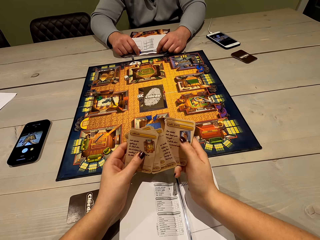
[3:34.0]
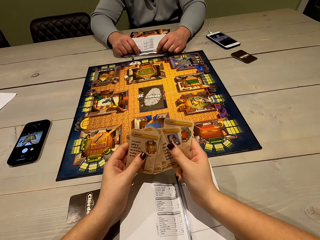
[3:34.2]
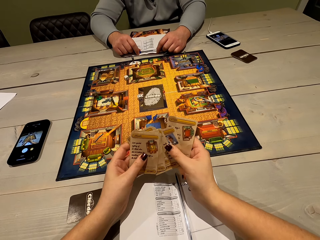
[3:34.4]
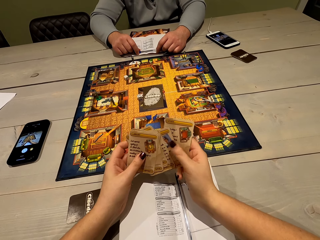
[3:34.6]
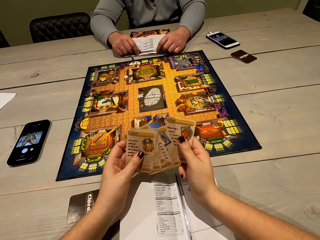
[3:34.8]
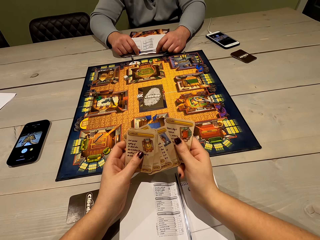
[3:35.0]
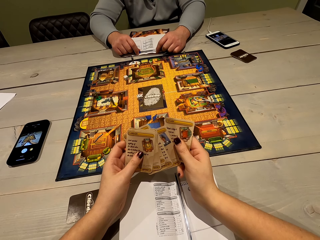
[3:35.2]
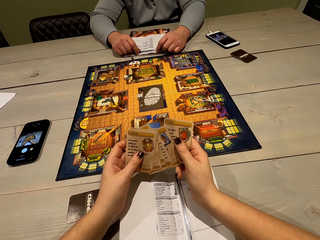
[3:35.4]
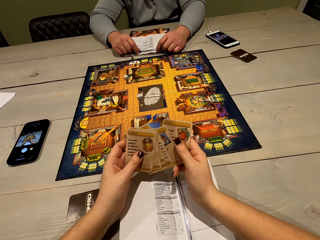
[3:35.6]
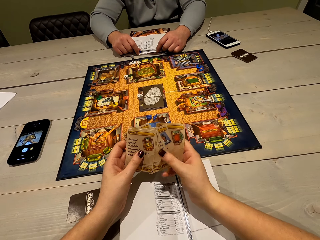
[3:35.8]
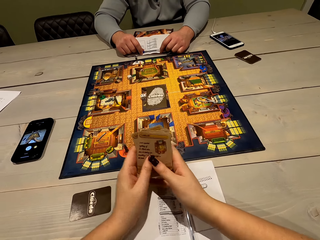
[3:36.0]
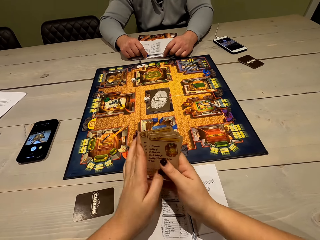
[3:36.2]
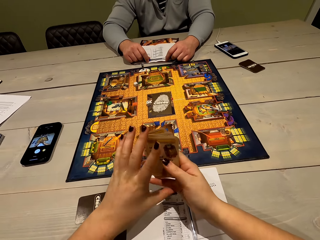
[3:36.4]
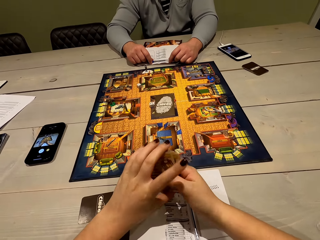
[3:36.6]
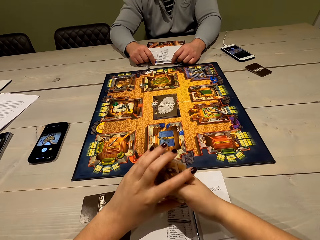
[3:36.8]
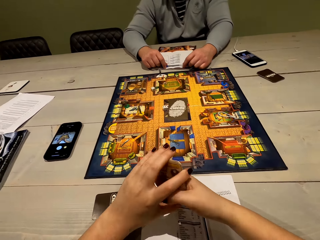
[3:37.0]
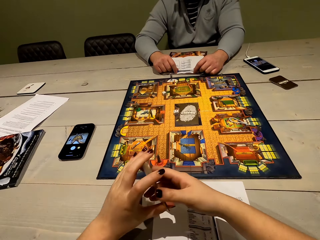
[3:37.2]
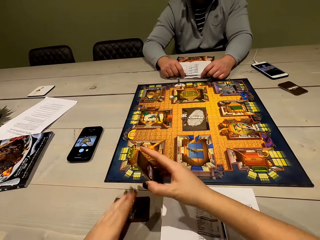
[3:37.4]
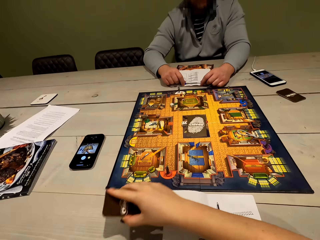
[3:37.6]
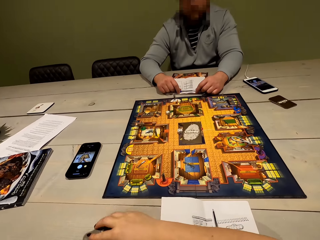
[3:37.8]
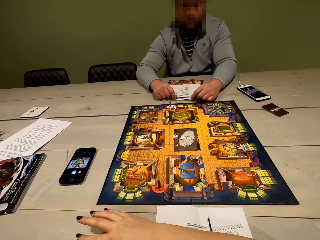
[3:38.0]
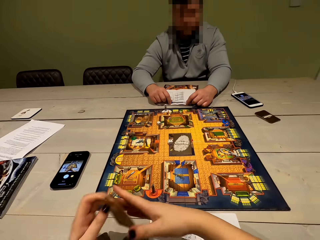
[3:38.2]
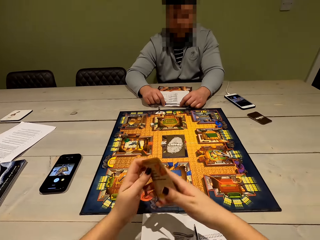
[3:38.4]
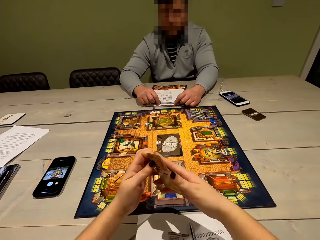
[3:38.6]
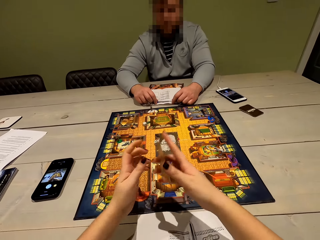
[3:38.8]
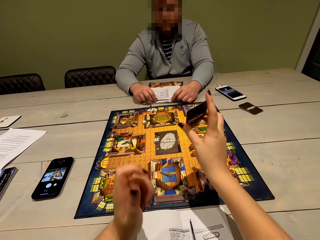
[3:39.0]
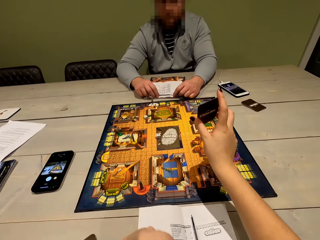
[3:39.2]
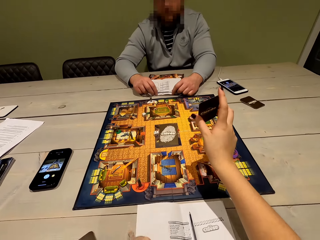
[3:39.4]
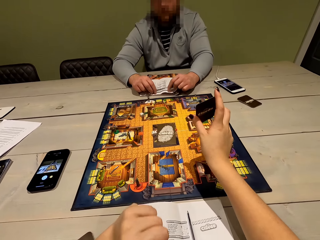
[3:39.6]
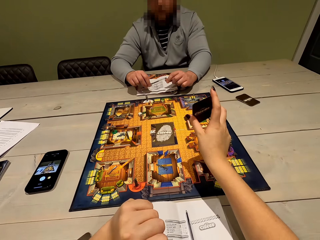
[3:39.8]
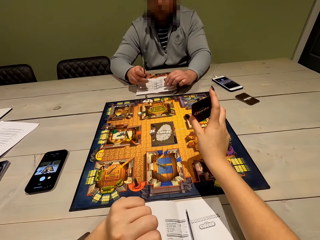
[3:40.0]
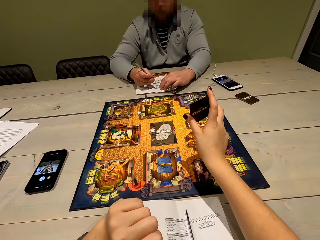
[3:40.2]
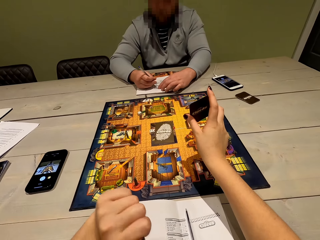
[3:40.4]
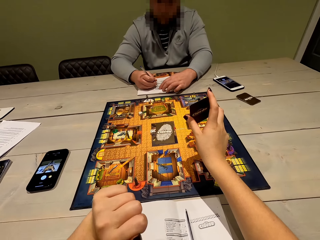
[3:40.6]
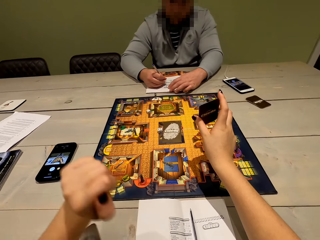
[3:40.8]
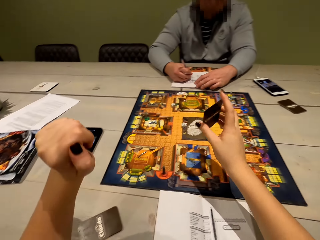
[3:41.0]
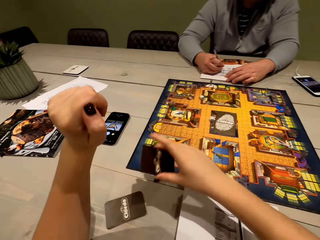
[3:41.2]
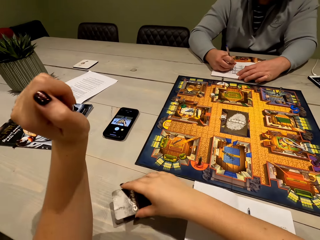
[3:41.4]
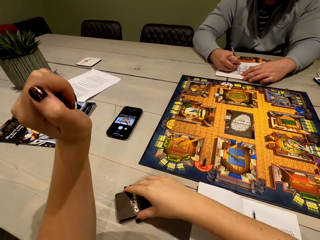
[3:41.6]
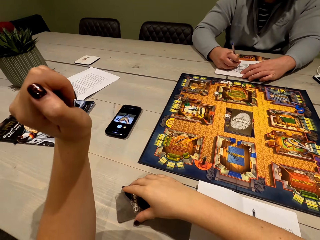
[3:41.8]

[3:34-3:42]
The camera wearer lifts the playing card, places the playing card on the table, and lifts the playing card. They show the playing card to a man. The man writes on the paper.

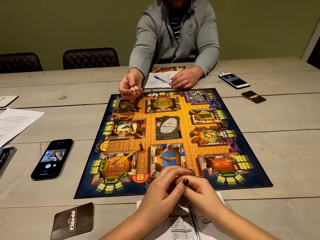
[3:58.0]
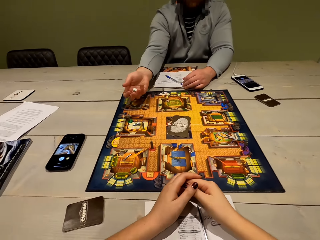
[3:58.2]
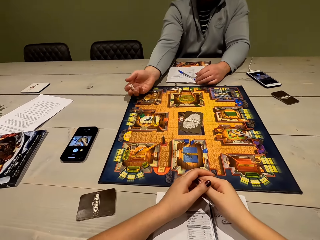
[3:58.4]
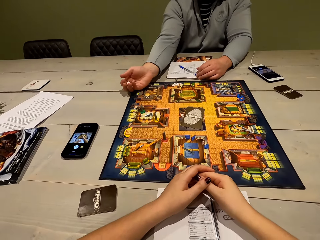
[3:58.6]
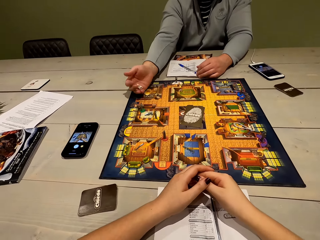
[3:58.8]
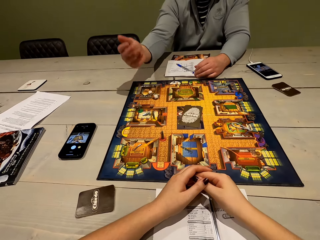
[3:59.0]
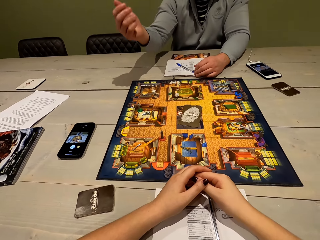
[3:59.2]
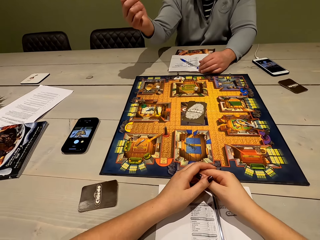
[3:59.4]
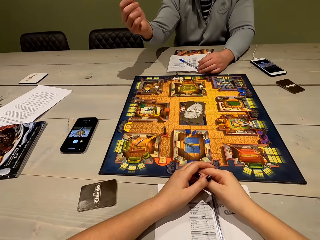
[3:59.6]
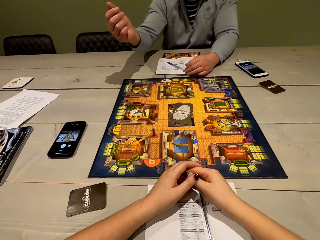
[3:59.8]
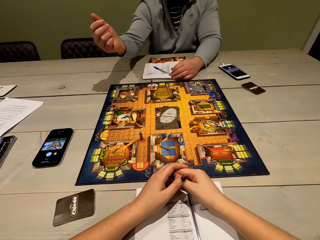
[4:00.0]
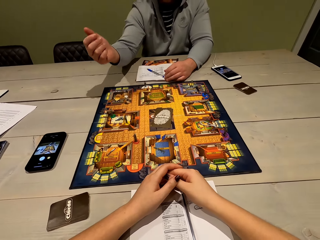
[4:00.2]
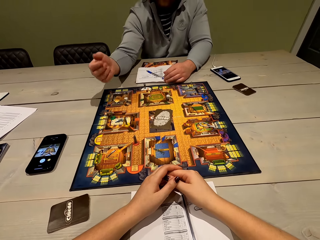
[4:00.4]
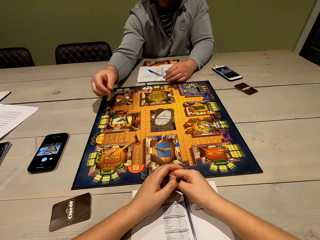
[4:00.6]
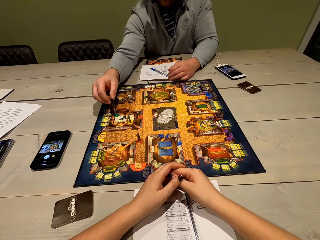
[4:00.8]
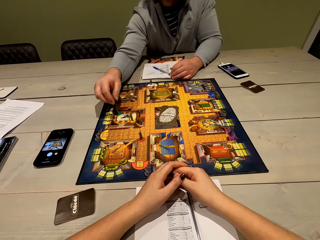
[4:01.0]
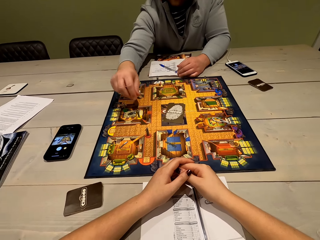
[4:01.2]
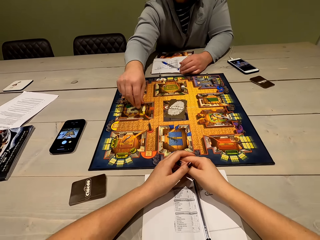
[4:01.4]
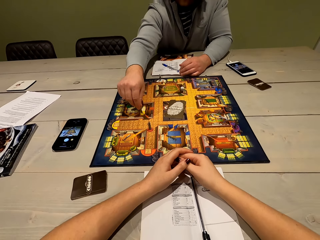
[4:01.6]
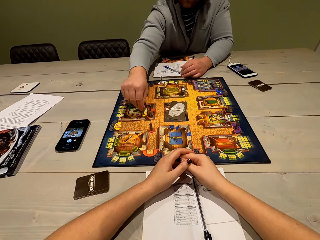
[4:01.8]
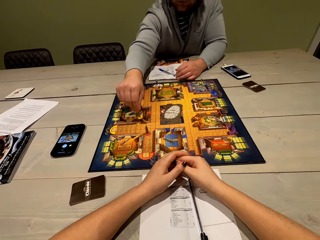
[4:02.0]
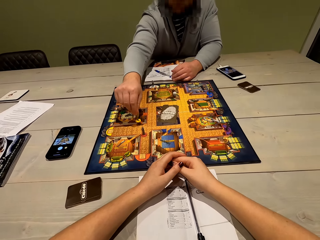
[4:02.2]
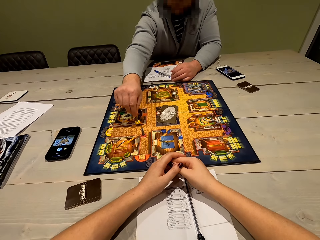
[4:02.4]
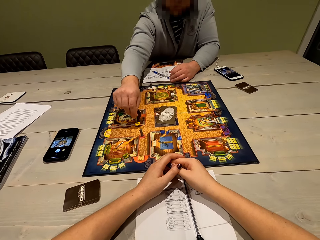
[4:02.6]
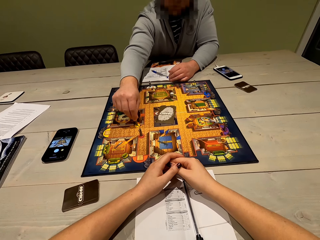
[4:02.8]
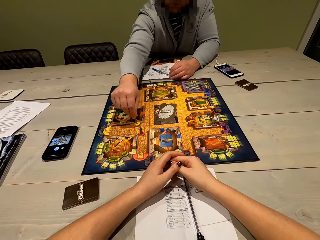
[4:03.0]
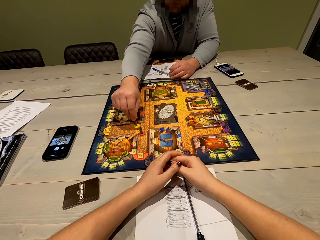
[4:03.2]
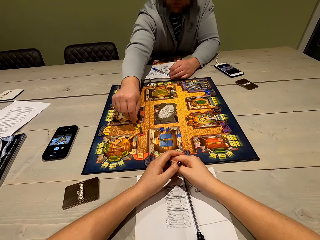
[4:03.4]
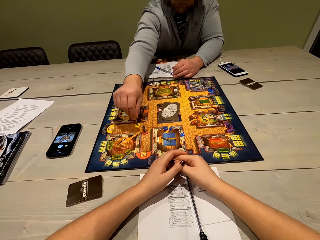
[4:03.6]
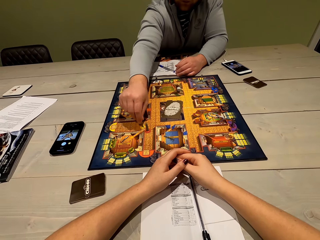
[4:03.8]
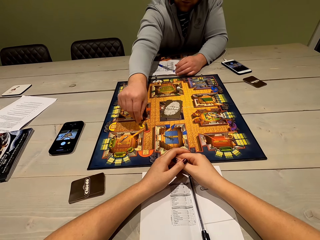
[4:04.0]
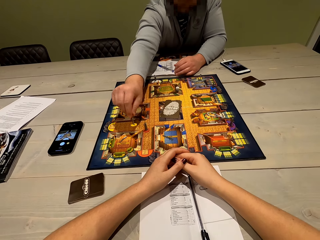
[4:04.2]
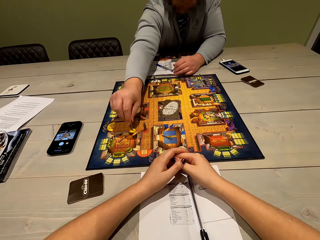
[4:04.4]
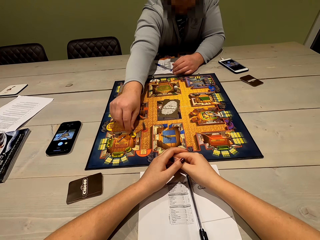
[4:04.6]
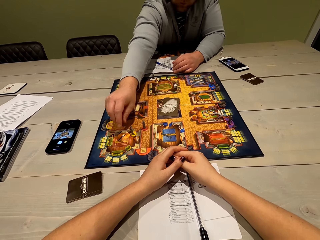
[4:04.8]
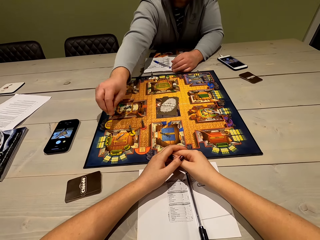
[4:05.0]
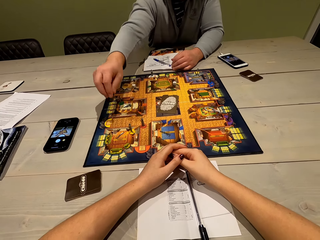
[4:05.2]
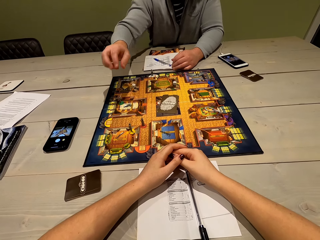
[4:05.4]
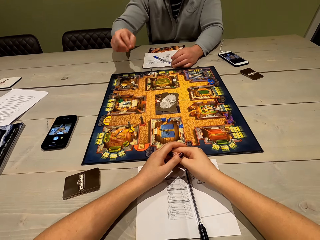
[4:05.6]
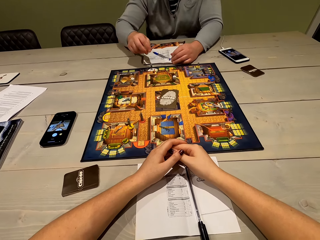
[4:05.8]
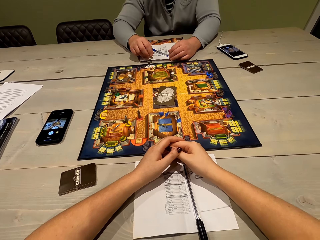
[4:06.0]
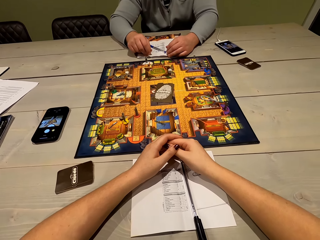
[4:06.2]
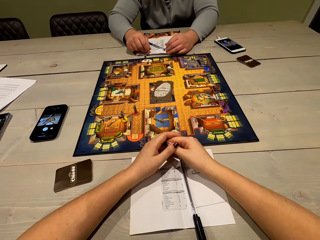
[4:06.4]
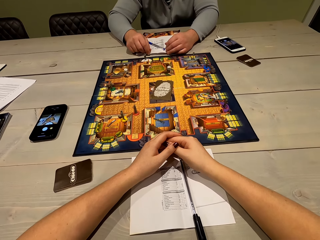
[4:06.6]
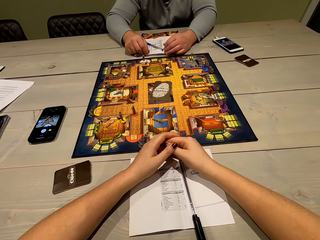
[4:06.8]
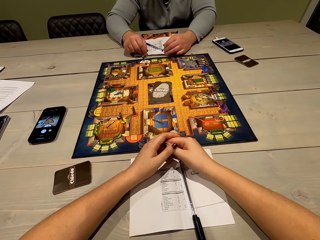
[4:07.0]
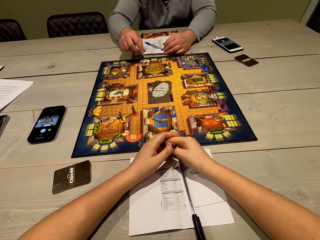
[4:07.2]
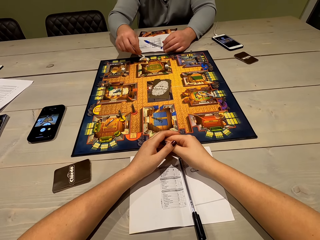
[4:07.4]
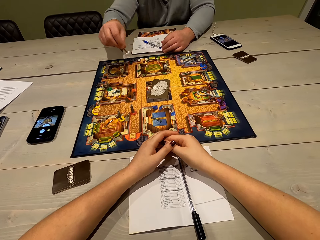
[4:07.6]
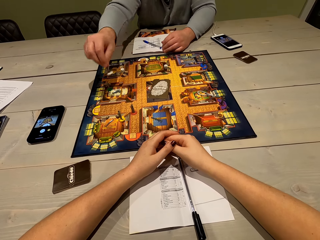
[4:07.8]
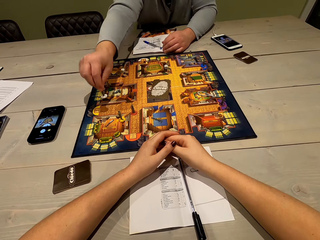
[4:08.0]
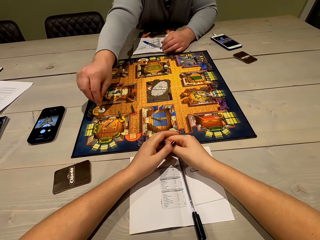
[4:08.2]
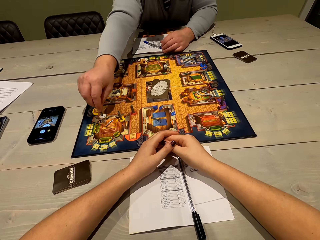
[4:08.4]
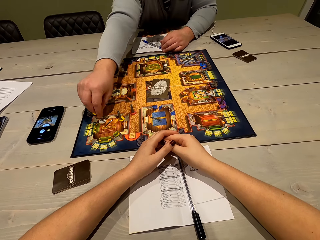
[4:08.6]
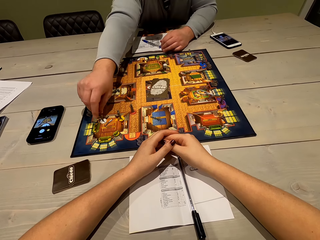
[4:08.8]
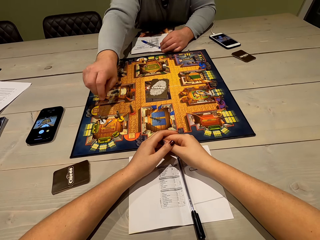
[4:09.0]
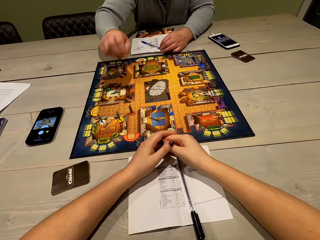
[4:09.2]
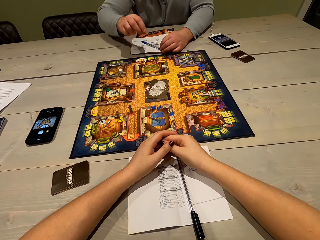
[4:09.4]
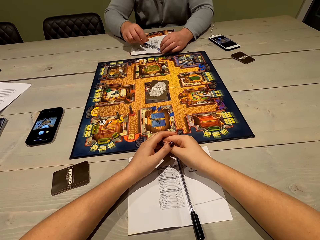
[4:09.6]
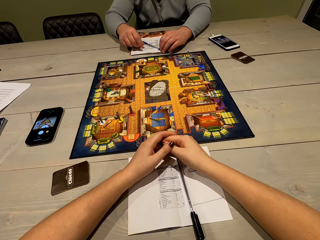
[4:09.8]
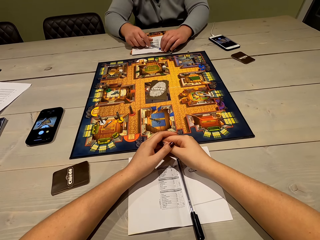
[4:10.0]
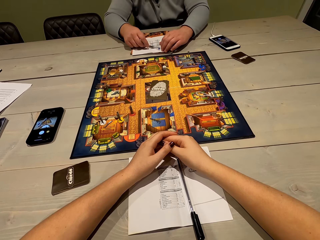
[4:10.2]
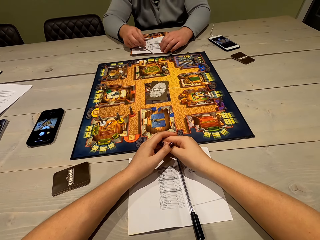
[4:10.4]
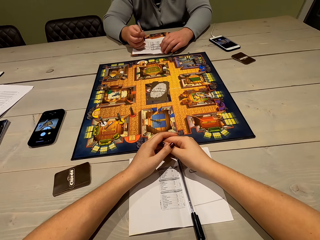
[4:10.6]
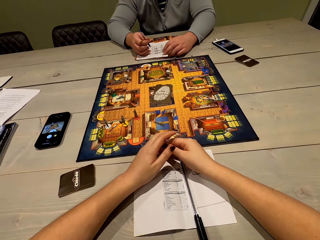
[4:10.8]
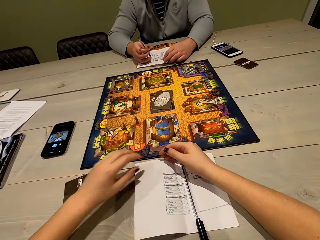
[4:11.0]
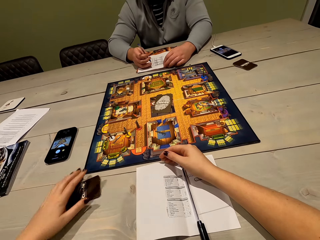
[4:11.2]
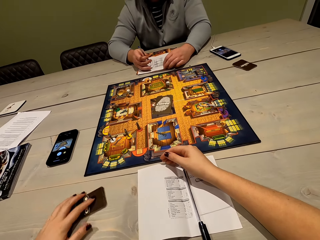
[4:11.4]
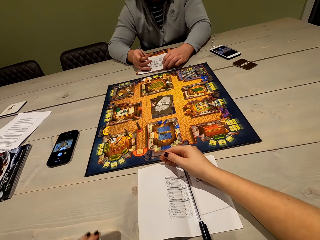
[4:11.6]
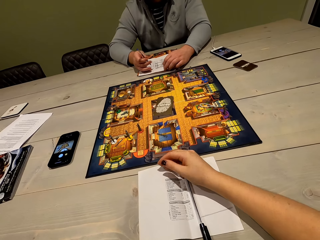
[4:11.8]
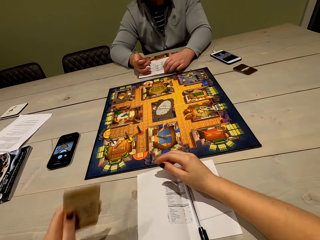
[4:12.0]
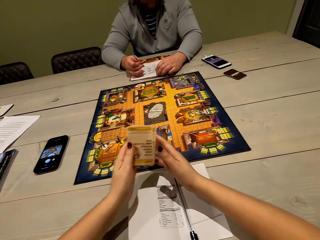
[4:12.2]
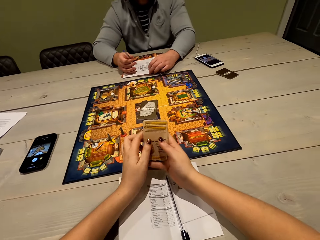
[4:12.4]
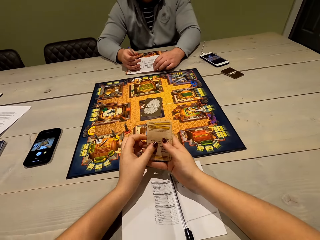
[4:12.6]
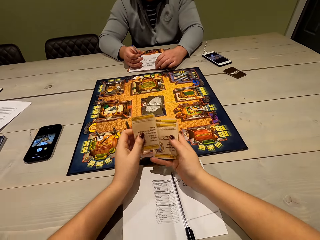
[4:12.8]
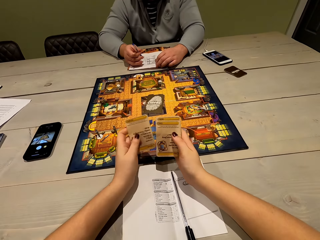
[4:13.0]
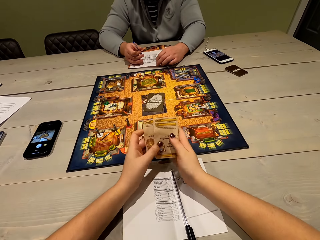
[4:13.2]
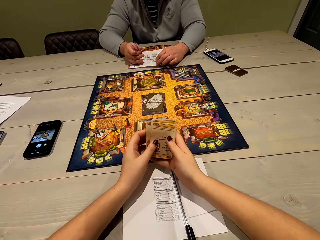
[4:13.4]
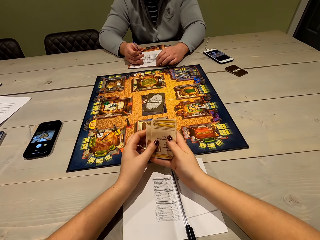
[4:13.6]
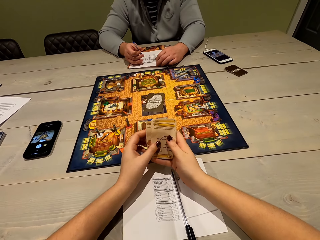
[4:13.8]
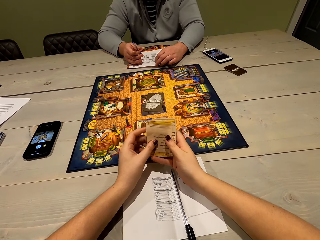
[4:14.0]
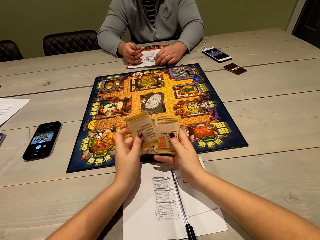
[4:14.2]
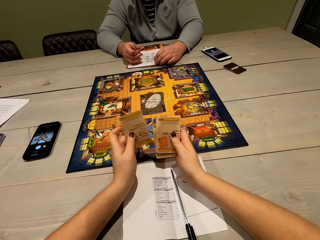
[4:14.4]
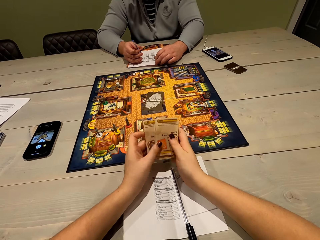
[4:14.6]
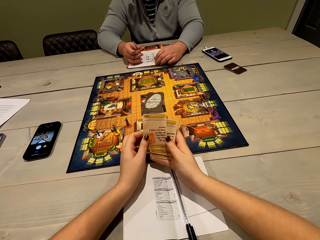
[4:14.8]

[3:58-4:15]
A man lifts the dice, shakes the dice, and drops the dice on the table. The camera wearer drops the dice on the board. The man moves the right hand and moves the poker chips on the board. The camera wearer plays the game, moves the right hand, looks at the board, lifts the poker chips, places the poker chips on the board, and looks at the board. The man lifts the pen. The camera wearer moves the left hand and pulls the playing card. They pick up the cards from the table, shuffle the playing card, and align the cards.
